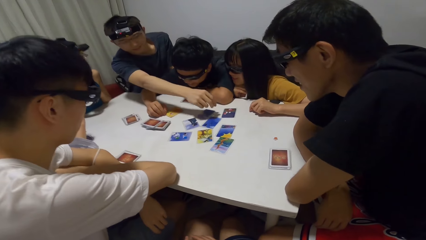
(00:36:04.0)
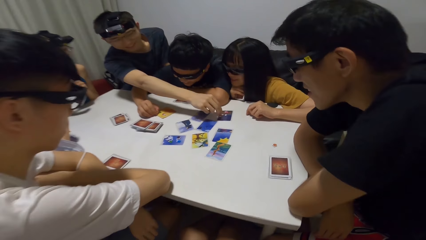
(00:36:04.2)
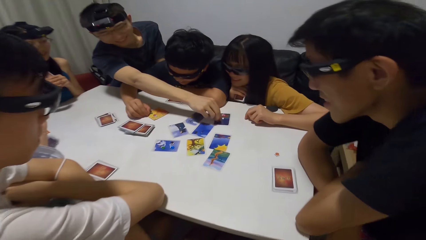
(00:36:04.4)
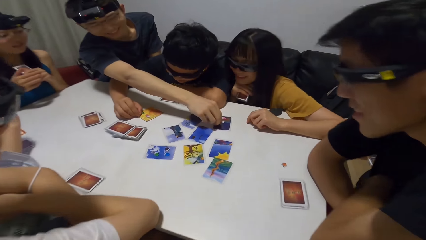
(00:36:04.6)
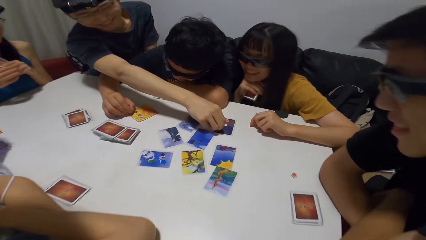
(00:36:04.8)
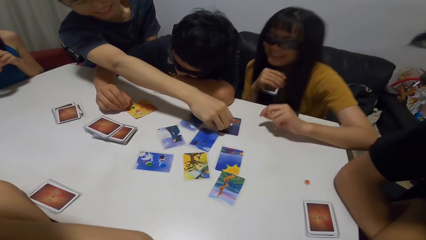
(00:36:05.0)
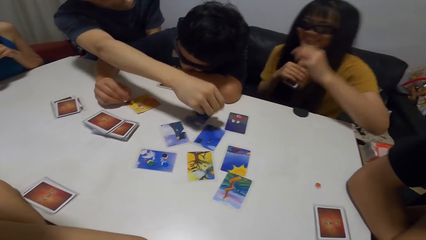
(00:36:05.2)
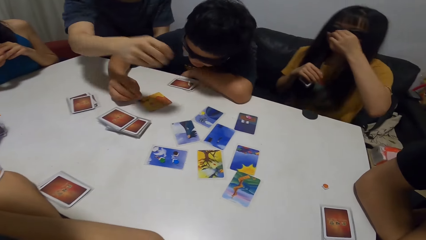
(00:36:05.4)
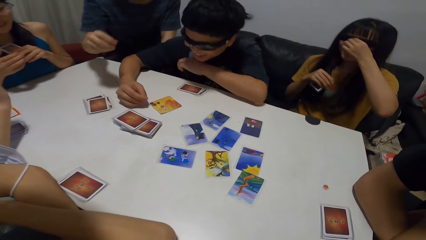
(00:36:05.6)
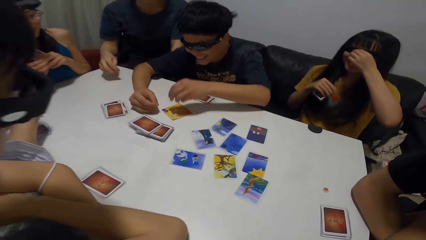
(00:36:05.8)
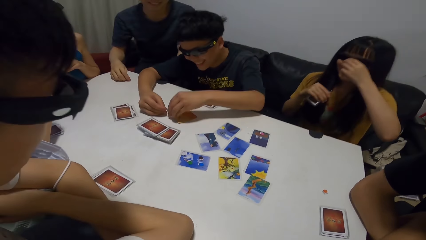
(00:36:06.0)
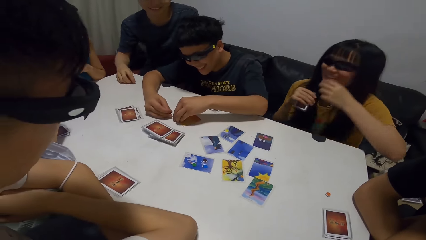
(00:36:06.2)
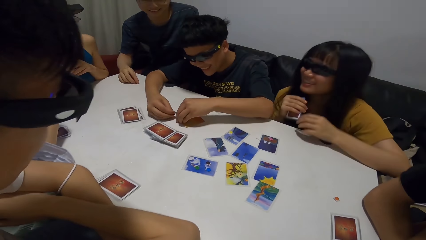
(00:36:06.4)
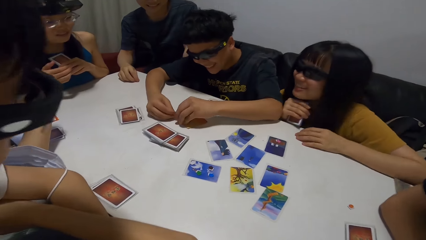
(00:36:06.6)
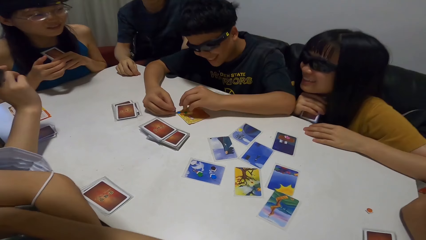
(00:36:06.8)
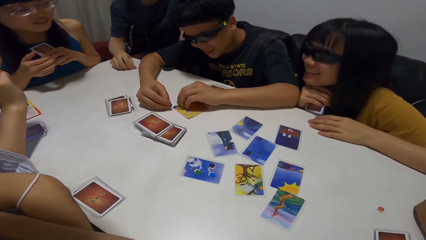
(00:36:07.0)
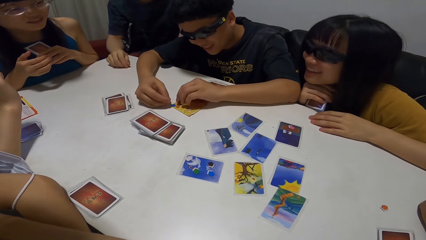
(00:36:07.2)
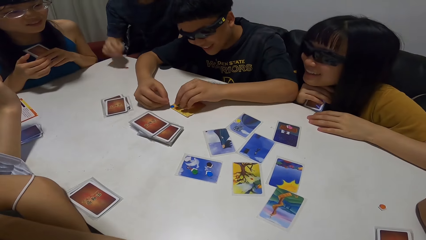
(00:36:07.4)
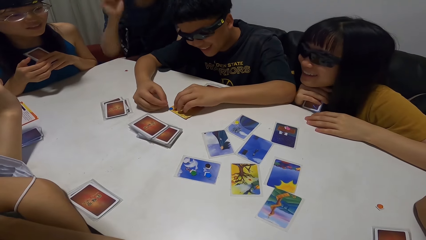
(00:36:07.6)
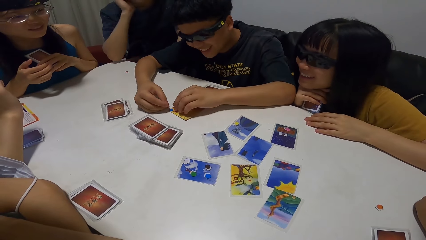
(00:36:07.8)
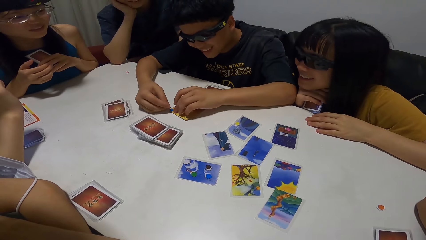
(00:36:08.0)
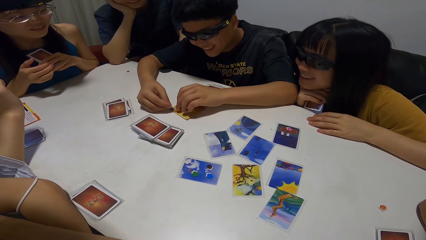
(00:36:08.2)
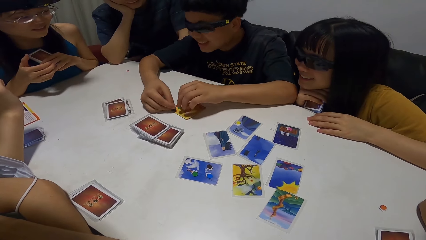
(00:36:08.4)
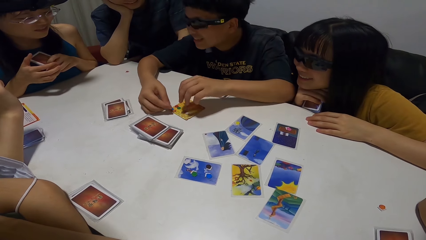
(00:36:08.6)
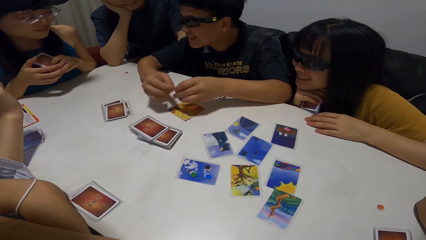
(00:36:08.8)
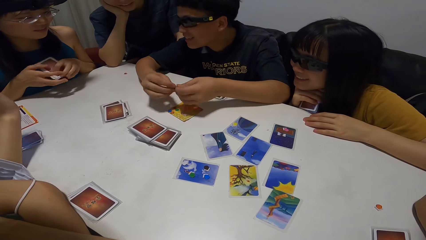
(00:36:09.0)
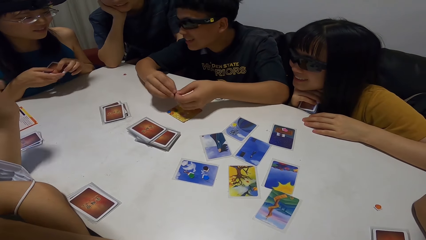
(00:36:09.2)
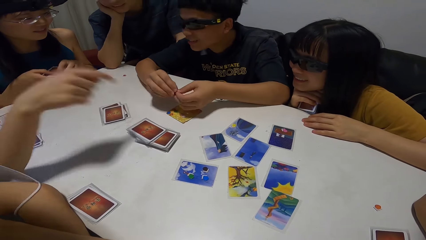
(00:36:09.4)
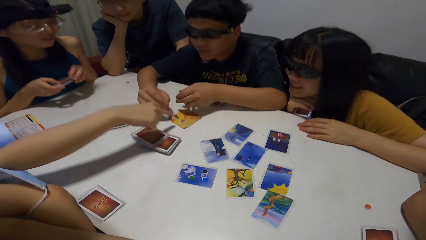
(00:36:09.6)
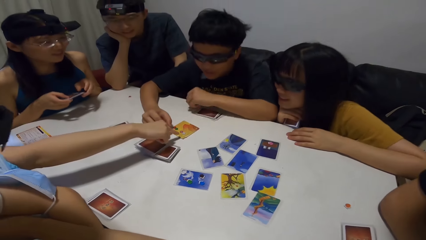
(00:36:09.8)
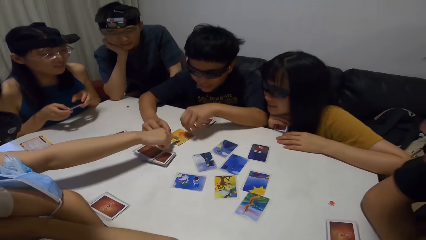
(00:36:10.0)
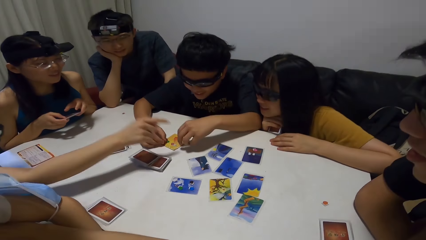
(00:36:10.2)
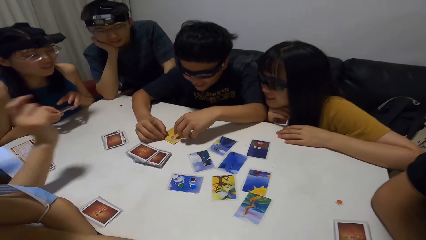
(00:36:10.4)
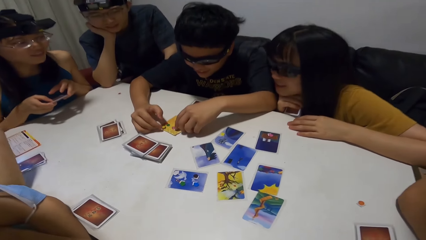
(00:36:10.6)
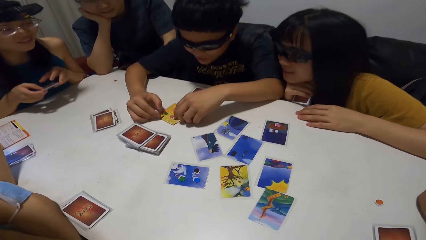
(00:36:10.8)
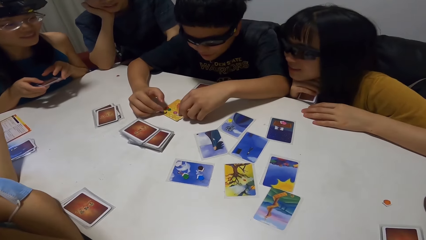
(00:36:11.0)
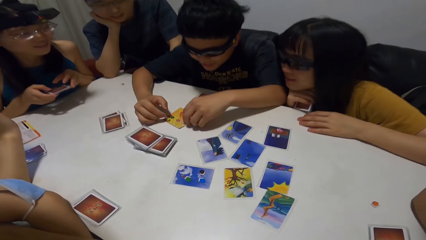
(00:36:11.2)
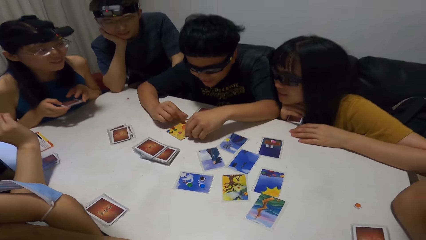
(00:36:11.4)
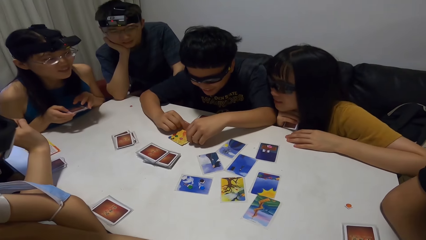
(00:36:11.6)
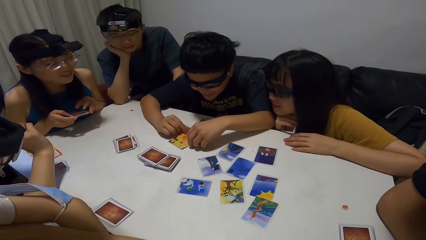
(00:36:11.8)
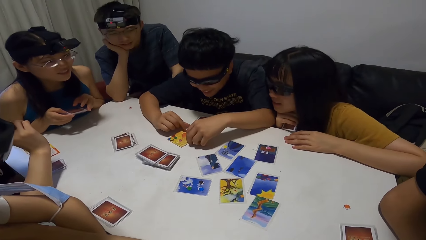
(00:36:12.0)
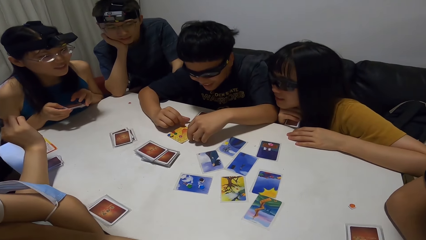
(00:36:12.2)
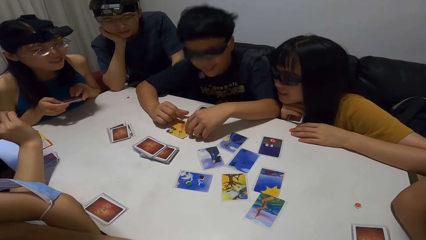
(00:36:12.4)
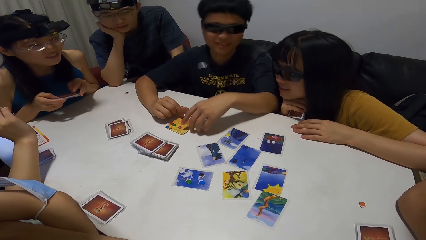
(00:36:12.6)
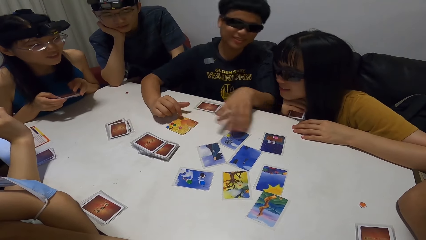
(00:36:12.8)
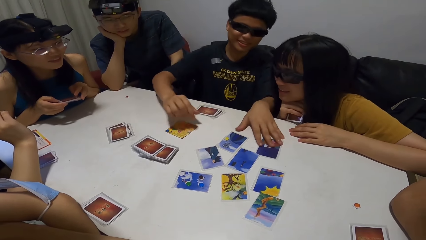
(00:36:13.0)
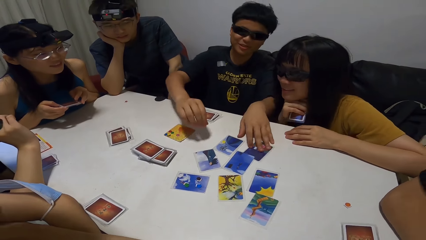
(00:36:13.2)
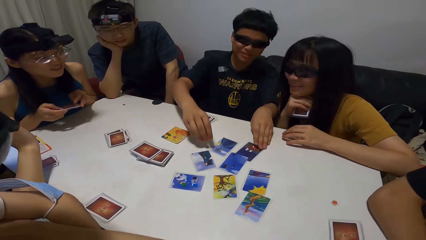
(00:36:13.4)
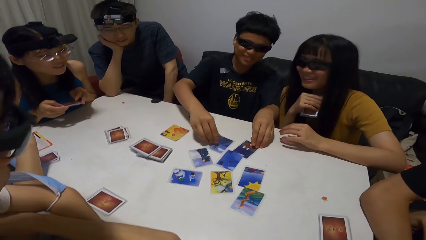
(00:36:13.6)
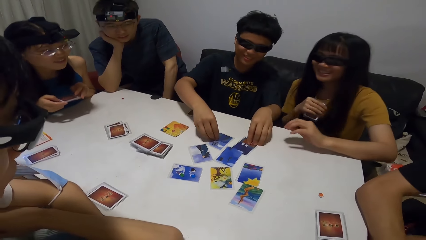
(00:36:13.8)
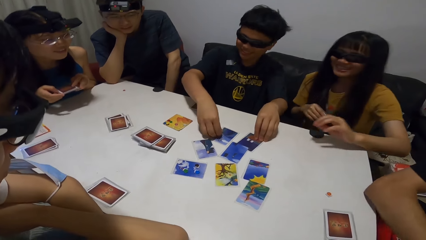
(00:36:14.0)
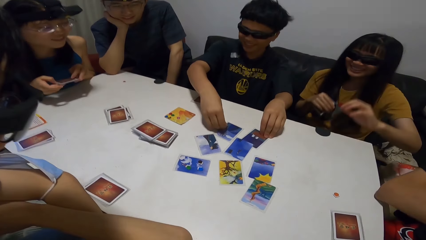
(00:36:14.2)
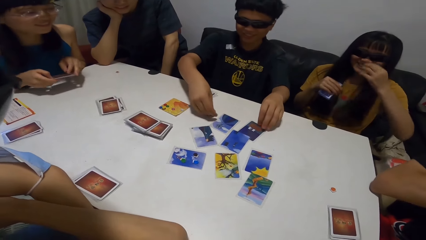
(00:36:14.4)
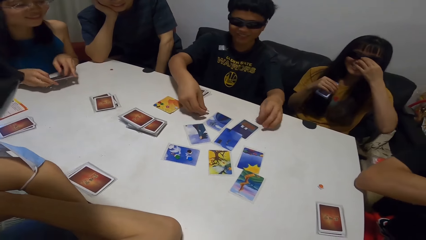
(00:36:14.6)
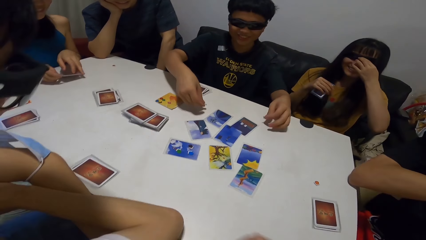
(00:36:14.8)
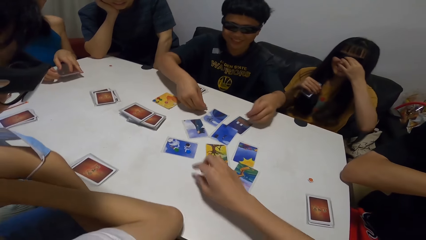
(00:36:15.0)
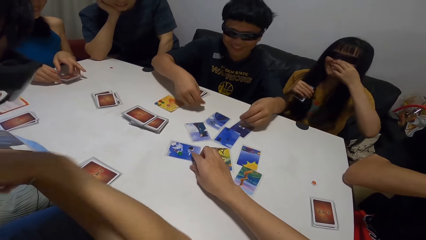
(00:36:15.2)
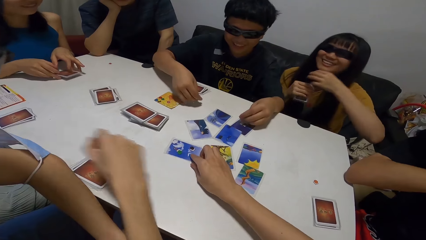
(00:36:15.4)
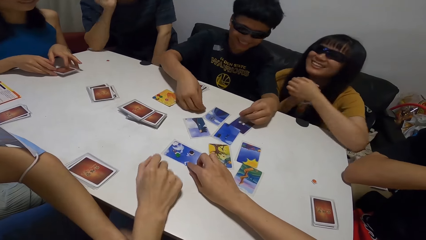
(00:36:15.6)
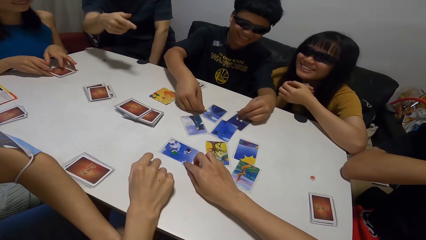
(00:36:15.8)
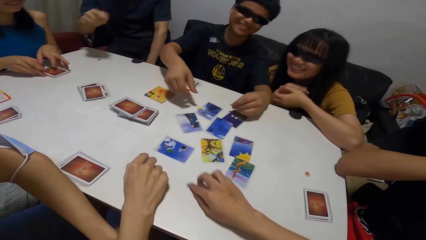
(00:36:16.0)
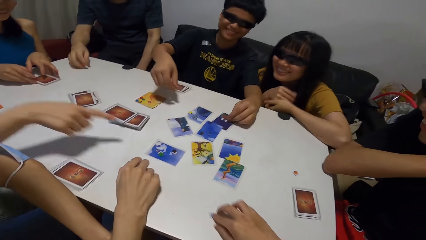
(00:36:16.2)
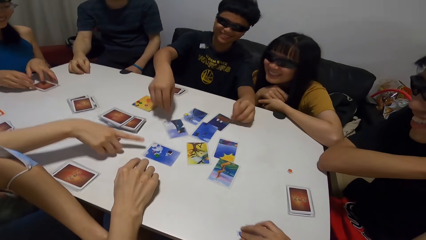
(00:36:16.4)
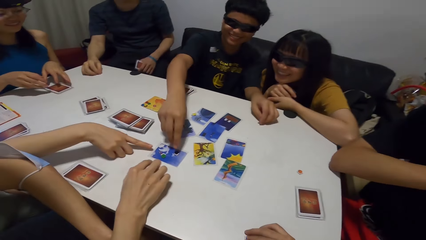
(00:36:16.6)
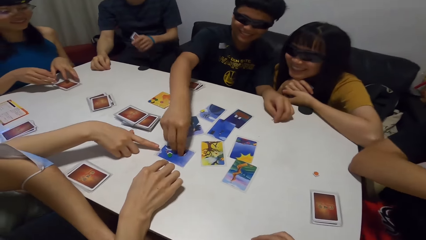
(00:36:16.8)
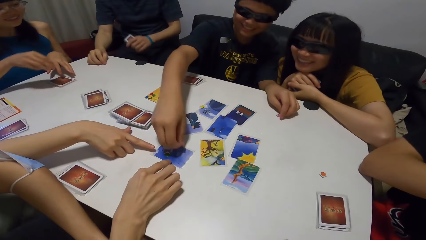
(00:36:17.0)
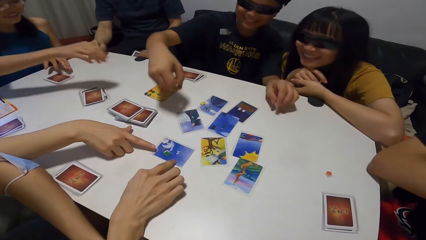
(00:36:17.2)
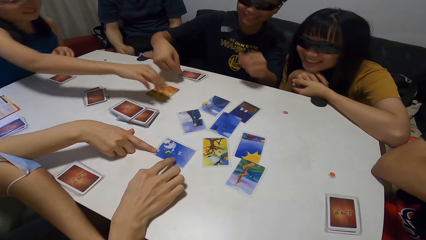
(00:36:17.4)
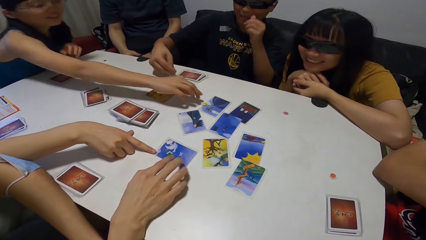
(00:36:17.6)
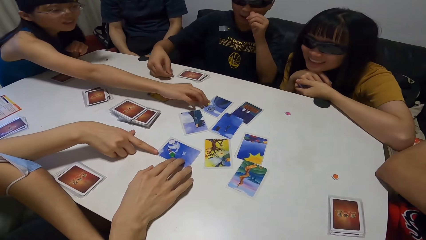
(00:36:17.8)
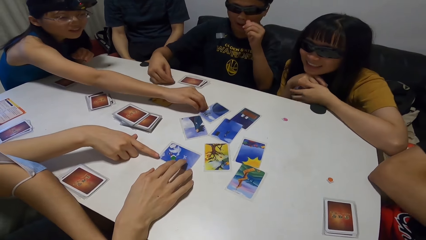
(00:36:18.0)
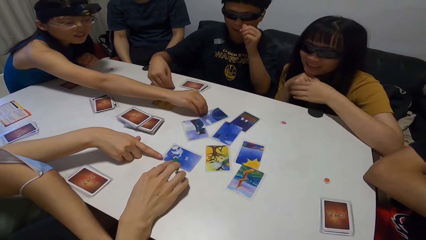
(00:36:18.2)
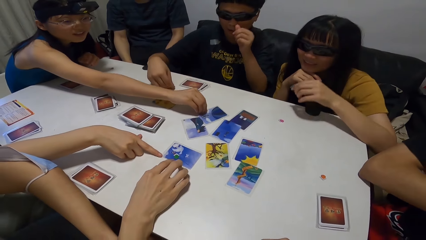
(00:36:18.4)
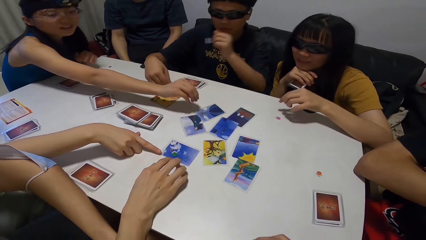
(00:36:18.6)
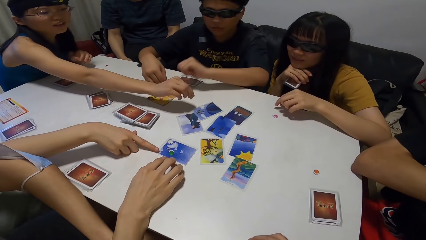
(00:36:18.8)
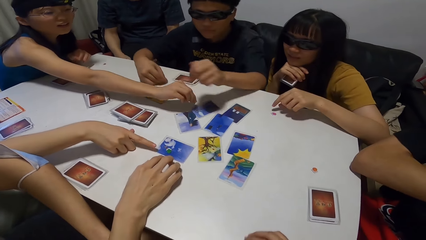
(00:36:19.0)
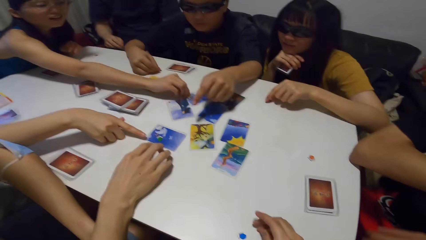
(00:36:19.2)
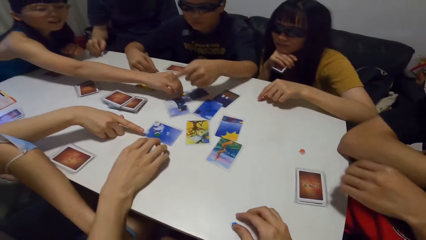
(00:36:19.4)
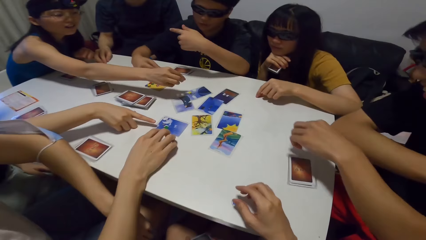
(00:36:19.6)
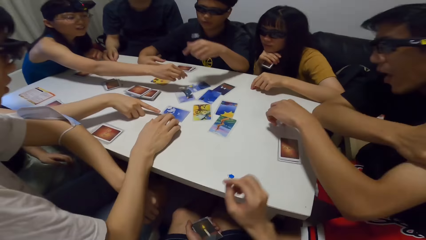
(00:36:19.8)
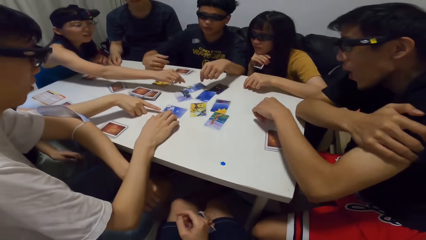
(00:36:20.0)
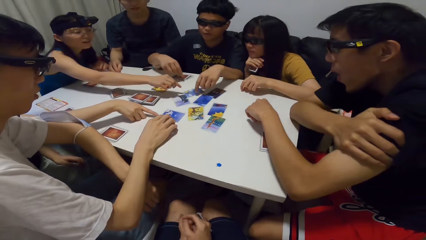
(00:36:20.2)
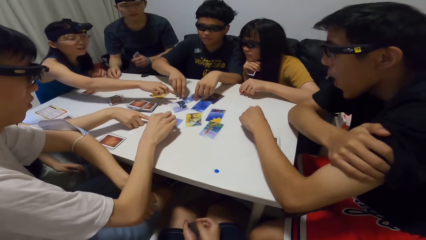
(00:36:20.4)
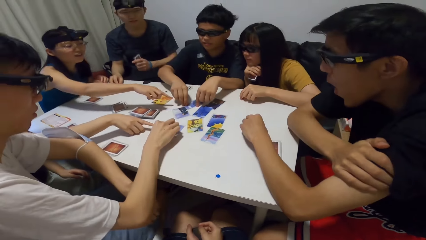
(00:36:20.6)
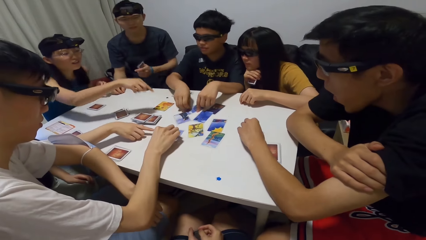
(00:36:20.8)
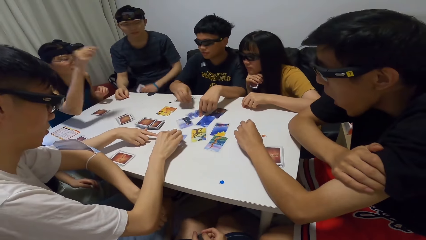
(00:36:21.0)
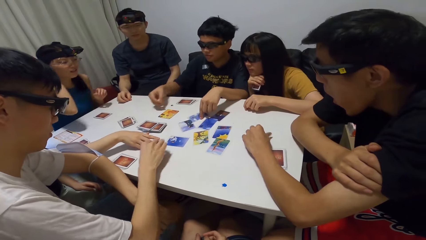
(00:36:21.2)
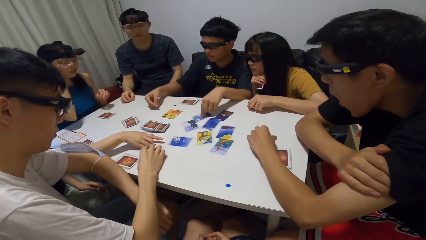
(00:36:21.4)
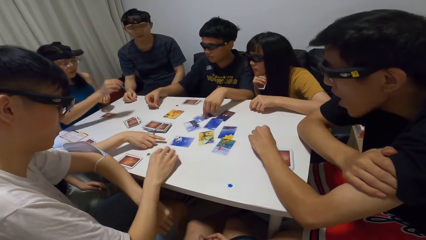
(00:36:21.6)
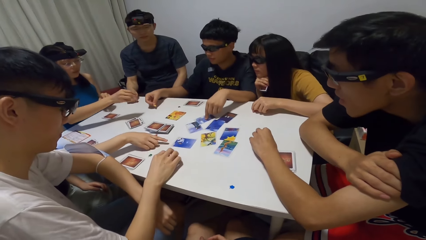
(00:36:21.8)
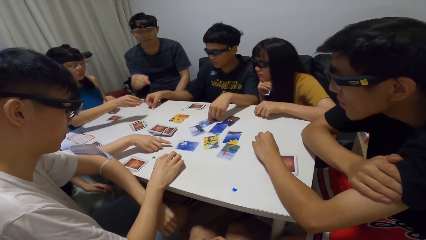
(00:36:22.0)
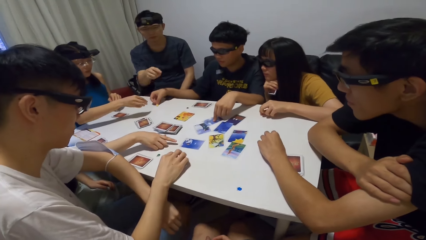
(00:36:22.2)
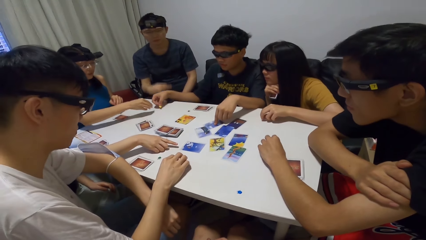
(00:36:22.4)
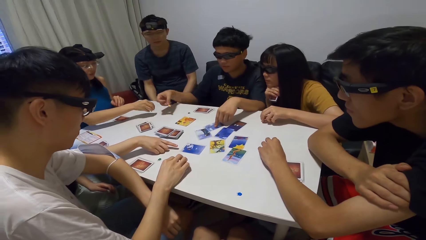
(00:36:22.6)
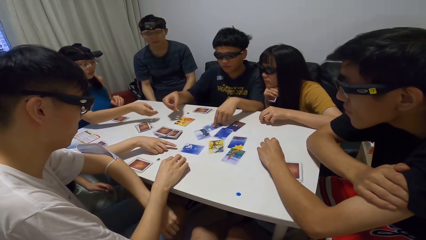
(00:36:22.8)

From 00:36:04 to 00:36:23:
The fourth man picks a paper from the card. The second lady adjusts her glasses. The fourth man holds the paper on the table and rests his right hand on his chin. The third lady points at the card. The third man picks a paper from the card. The second lady adjusts her glasses. The camera wearer drags a blue paper from a card on the table. The first lady drops her cards on the table. The third lady points towards a card. The camera wearer picks up something. The fourth man touches the red paper on the table. The second man touches the card. The third man picks a black paper from the card. The first lady touches a yellow paper on a card on the table. The third man drops the black paper on the card. The first man touches an orange paper on the table. The third man picks a yellow paper from the card. The second man picks a green paper from the card and drops the green paper on the table.
